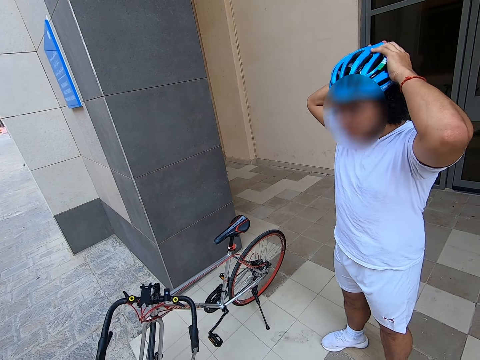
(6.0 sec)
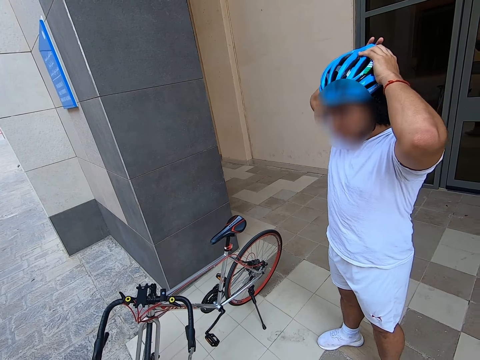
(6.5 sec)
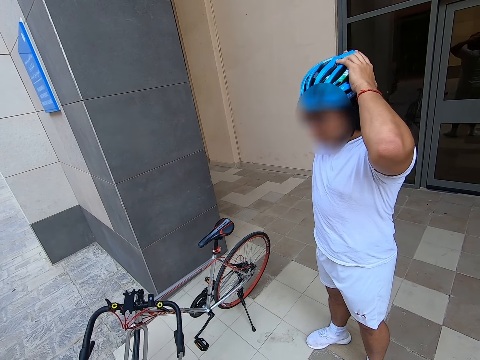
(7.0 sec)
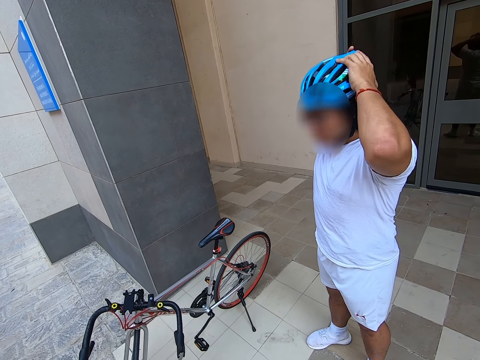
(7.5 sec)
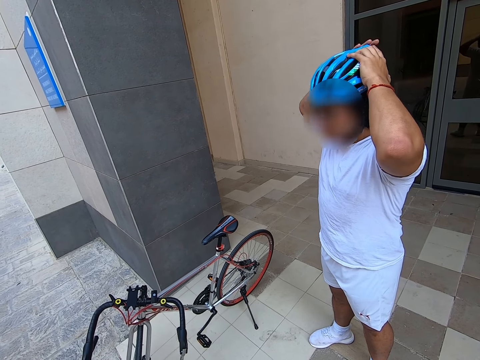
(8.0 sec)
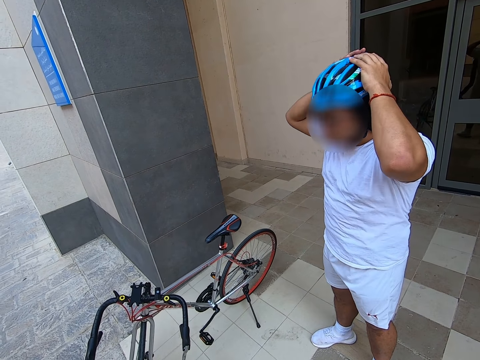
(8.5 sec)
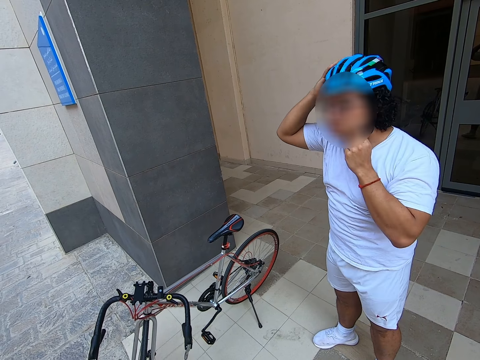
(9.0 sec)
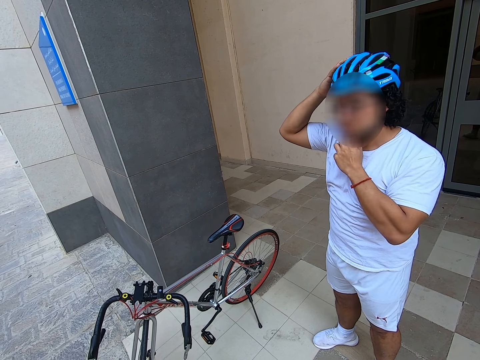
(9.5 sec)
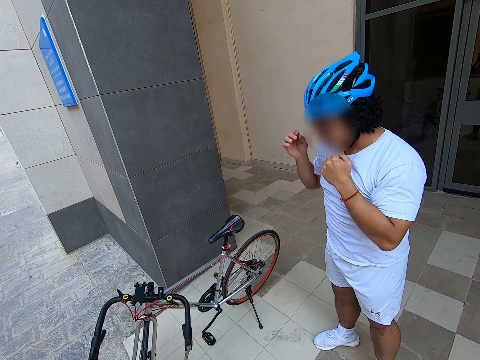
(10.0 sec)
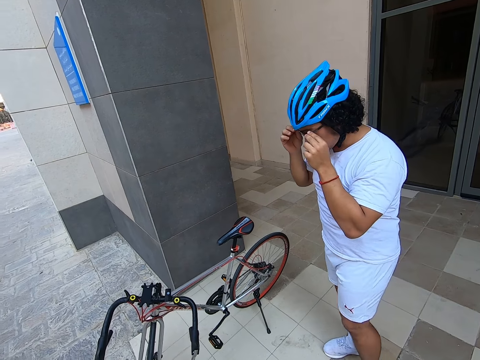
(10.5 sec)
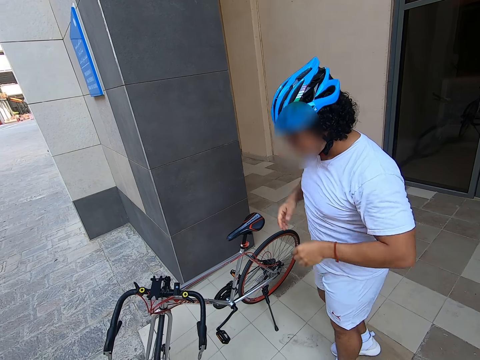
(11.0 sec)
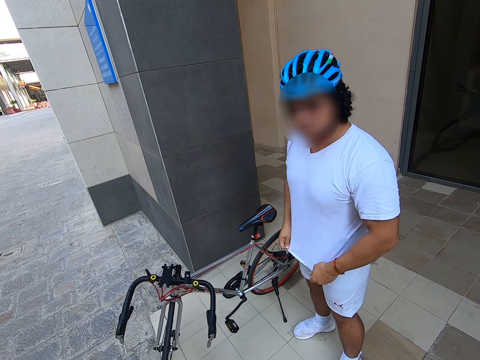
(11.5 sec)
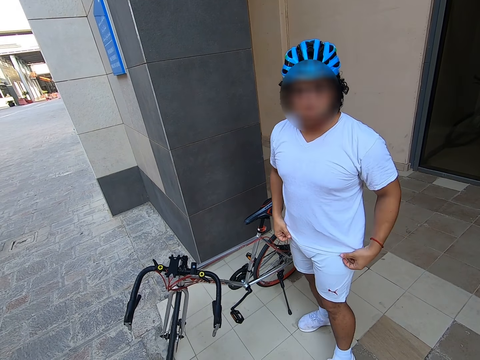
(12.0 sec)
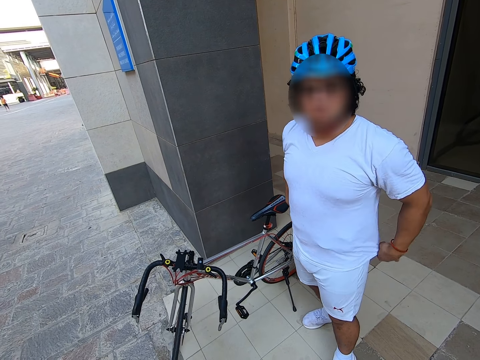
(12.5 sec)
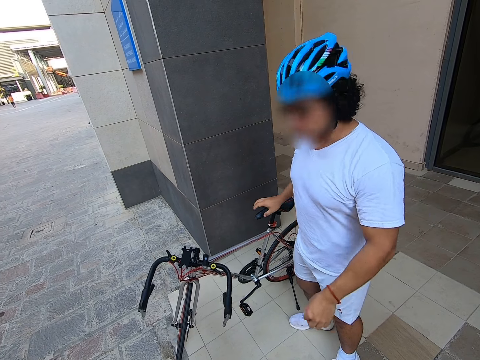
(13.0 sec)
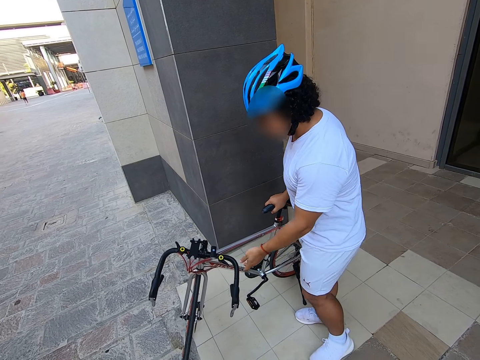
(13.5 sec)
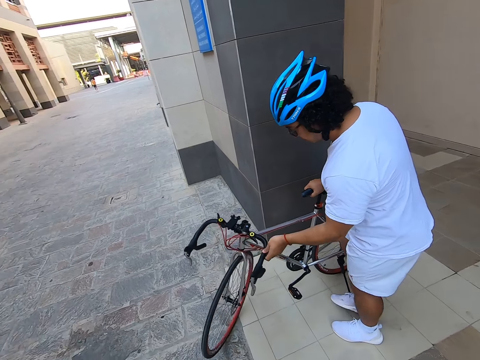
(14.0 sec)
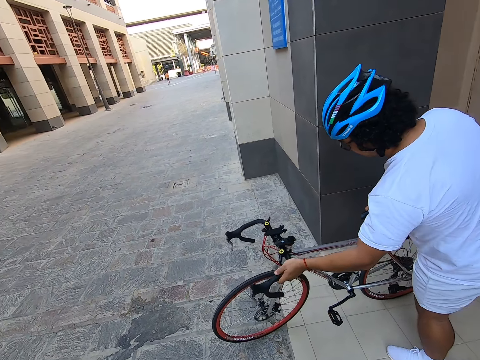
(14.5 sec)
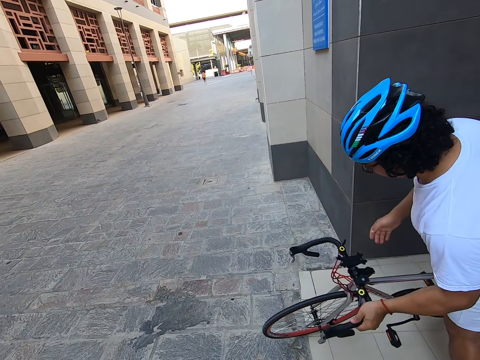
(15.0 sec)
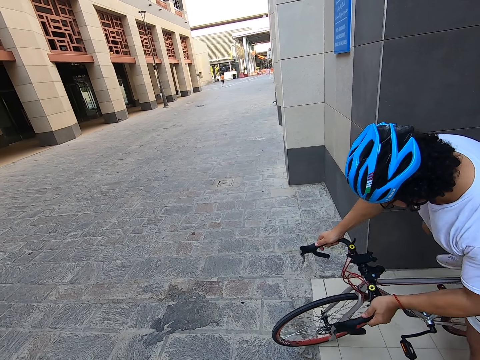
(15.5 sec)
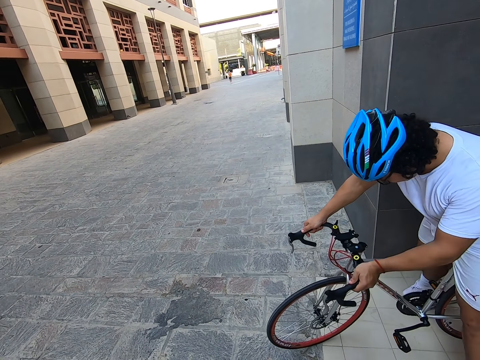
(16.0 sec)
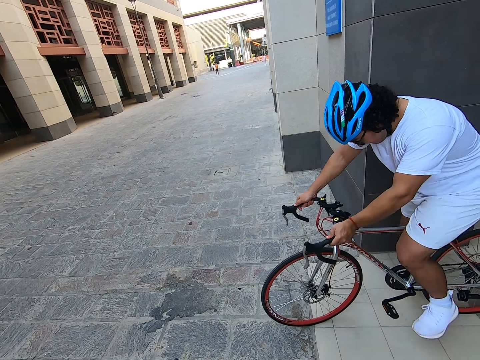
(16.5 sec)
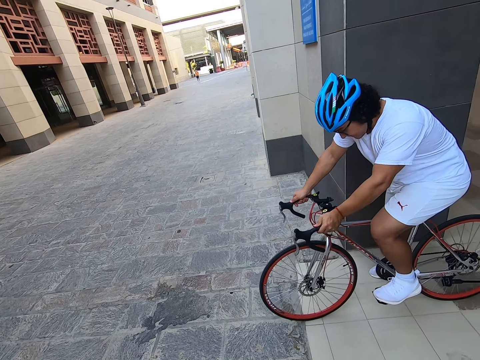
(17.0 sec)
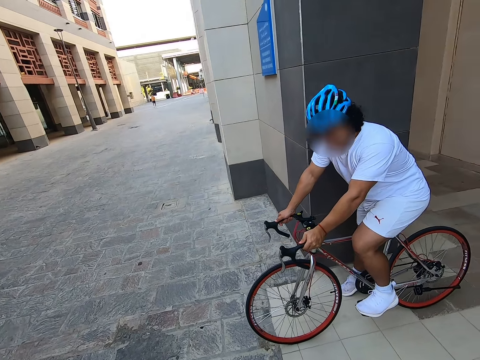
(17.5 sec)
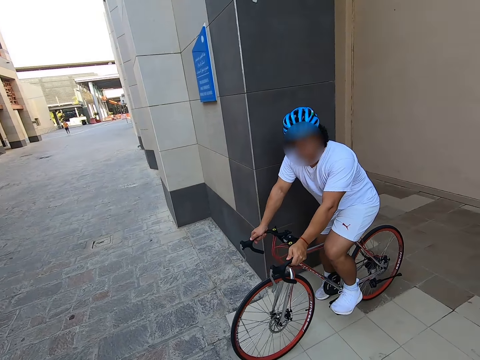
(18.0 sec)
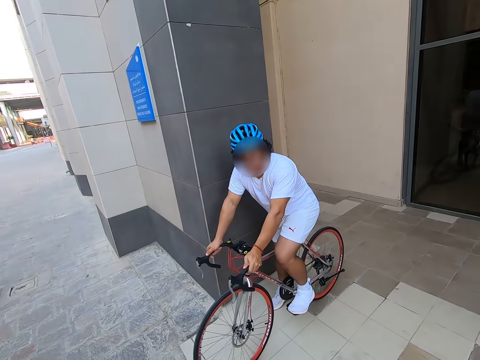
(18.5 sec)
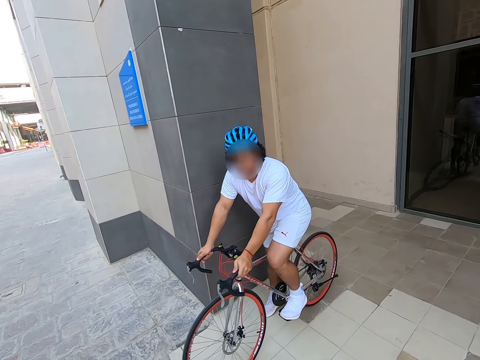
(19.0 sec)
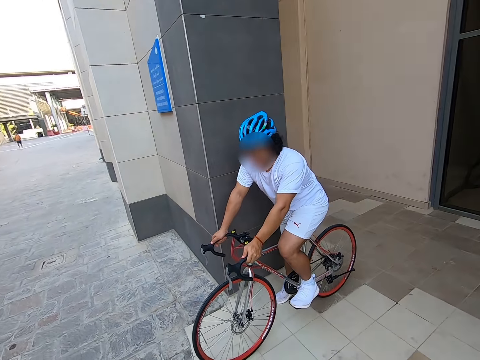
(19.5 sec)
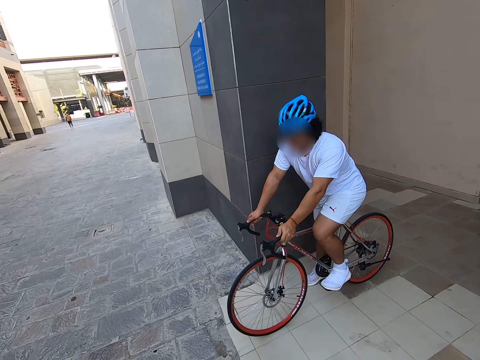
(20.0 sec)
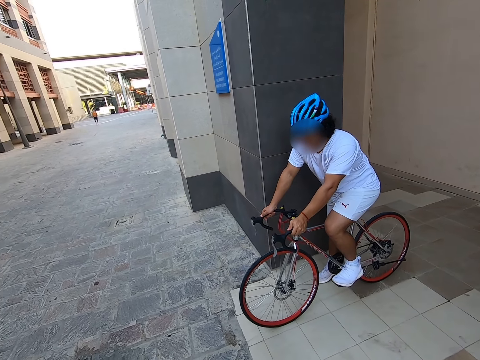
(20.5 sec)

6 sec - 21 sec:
A man adjusts a helmet on his head. The camera wearer looks around the road. The man climbs on a bicycle and moves the bicycle behind. The man interacts with the camera wearer.

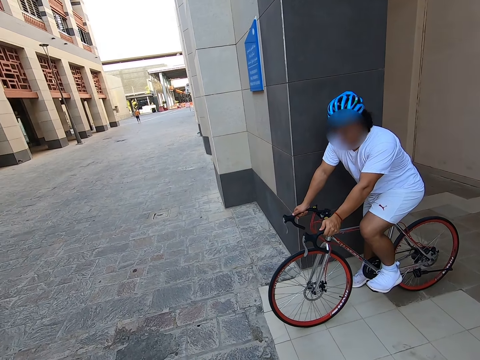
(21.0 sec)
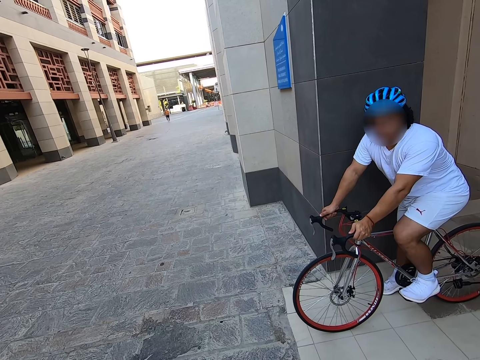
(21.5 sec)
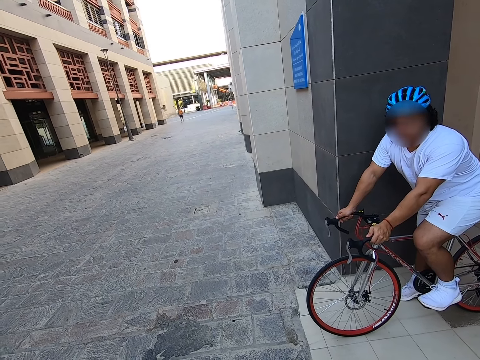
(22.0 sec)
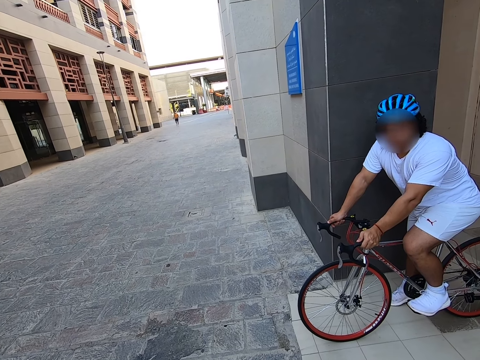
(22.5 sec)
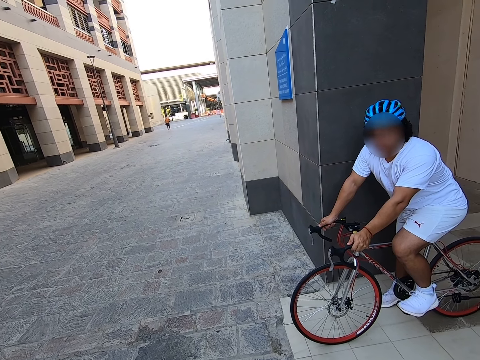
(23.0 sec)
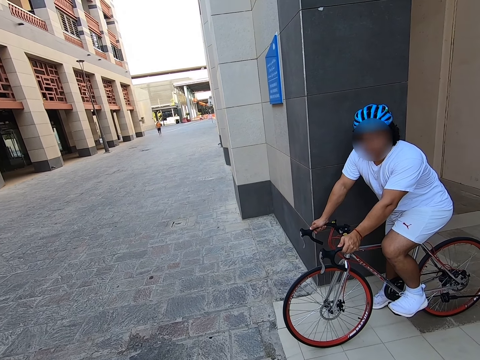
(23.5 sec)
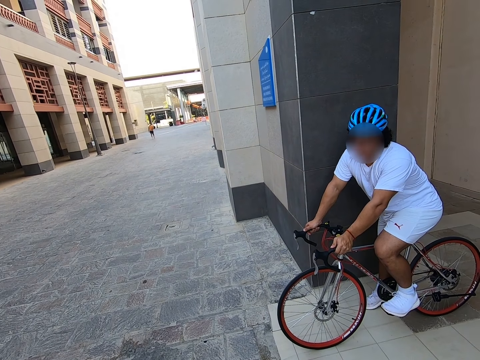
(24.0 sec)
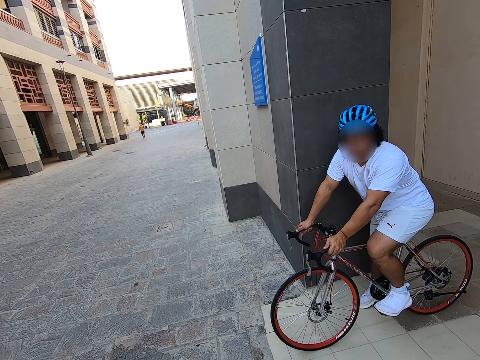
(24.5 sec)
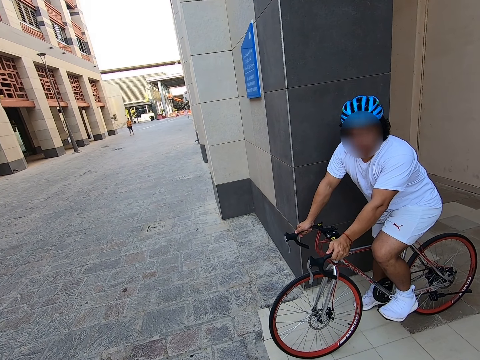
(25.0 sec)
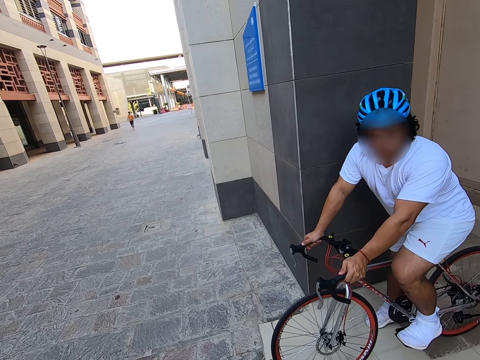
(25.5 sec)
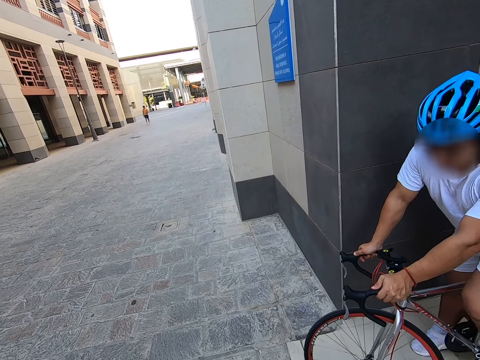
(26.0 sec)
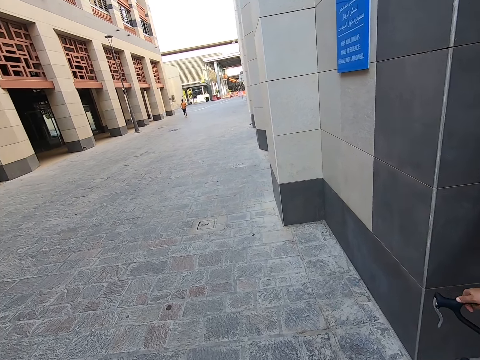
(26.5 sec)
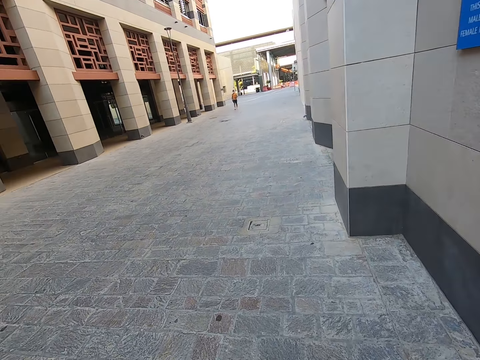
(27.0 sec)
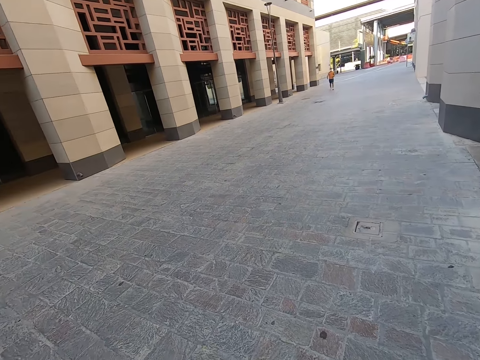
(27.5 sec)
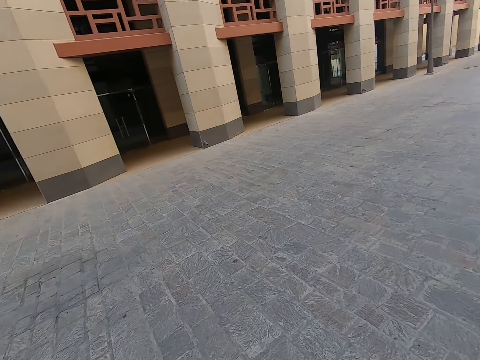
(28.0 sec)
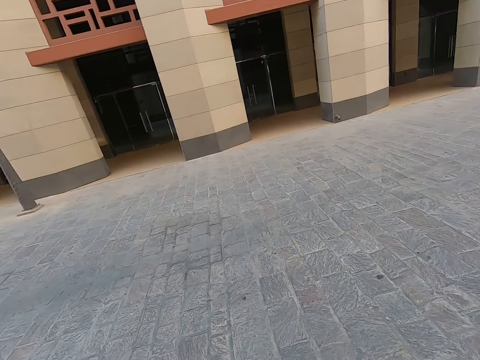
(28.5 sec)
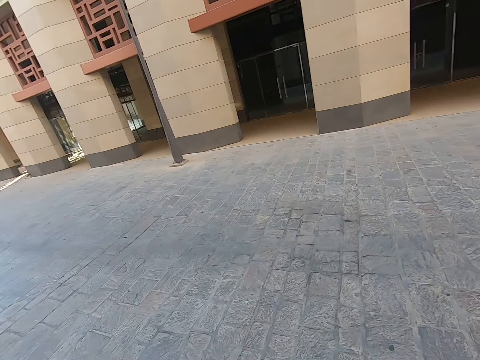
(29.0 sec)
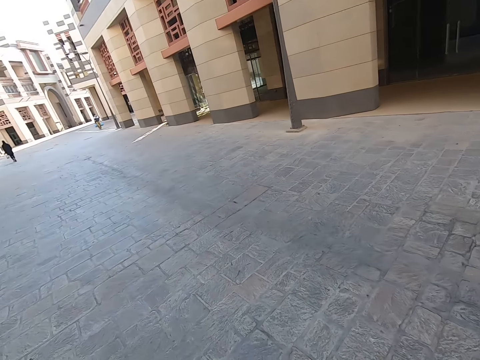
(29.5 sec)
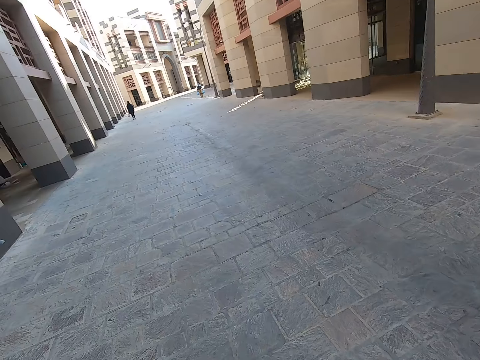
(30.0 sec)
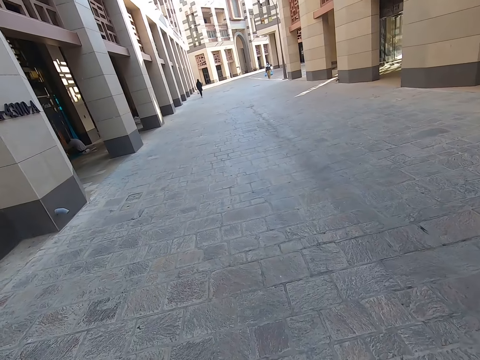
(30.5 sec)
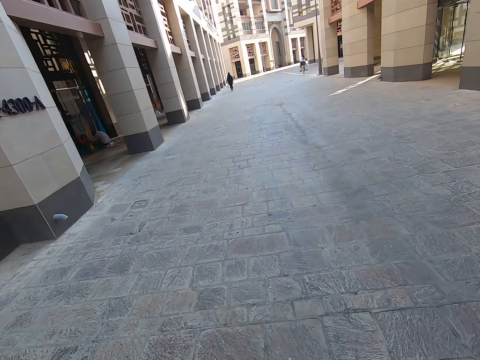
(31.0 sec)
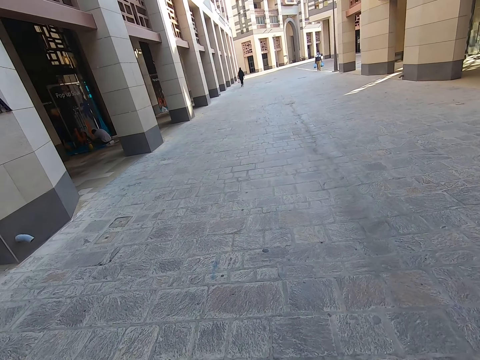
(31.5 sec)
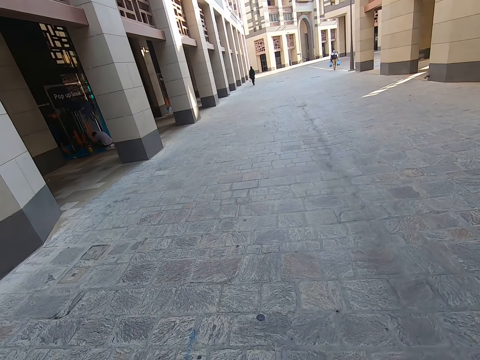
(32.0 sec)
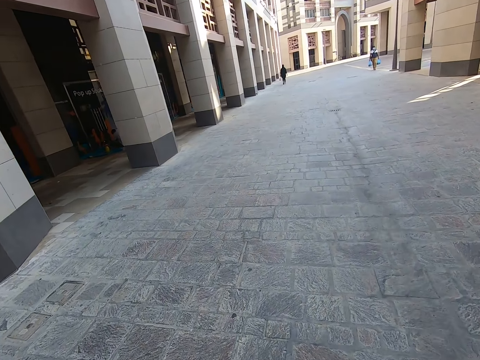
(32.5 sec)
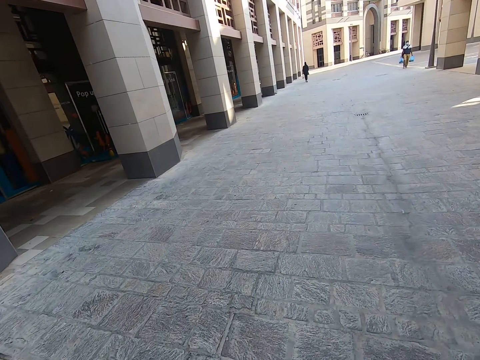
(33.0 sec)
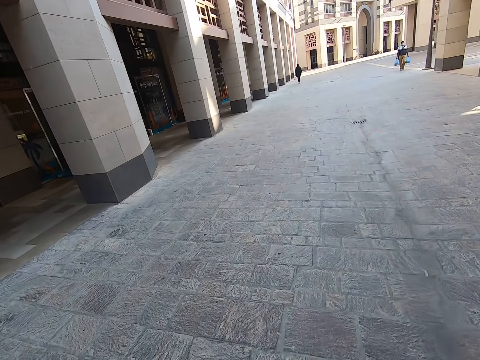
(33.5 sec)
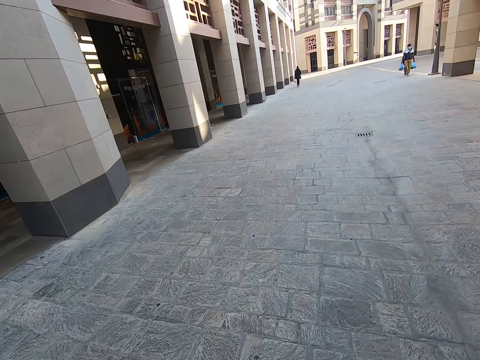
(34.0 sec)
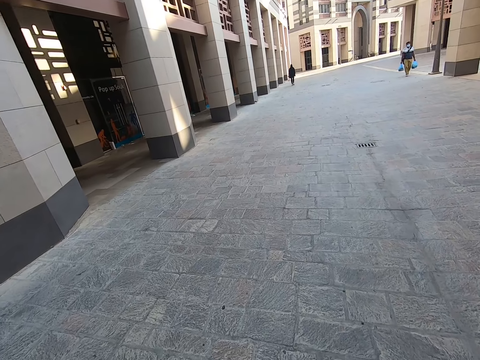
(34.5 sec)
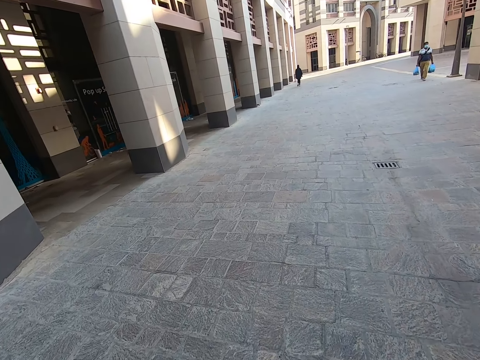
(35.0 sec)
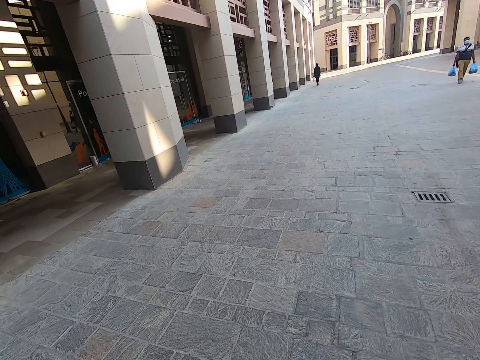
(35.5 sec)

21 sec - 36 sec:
The camera wearer looks around the road. A man interacts with the camera wearer. The camera wearer looks around the road. The man rides a bicycle. The camera wearer rides a bicycle on the road.
